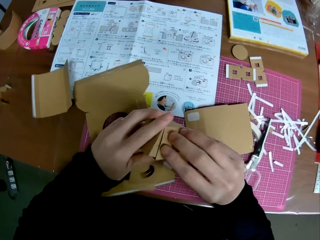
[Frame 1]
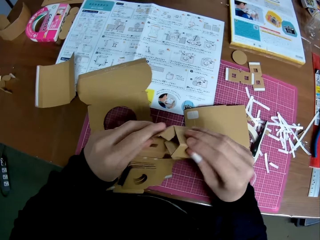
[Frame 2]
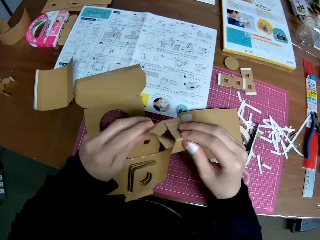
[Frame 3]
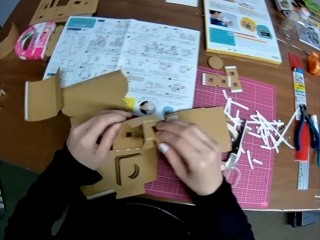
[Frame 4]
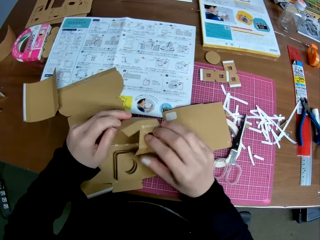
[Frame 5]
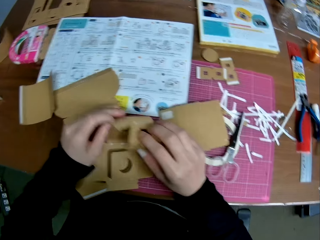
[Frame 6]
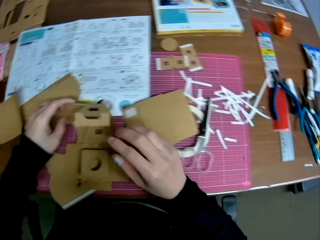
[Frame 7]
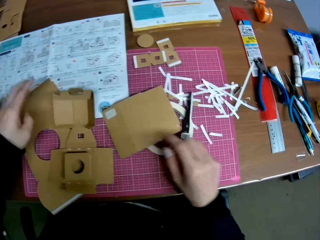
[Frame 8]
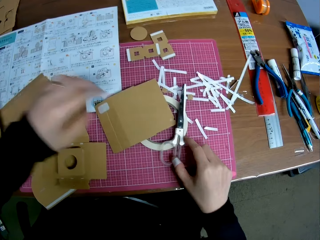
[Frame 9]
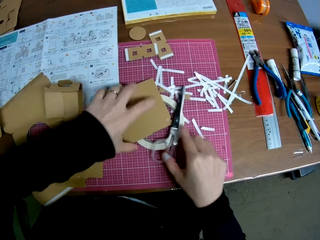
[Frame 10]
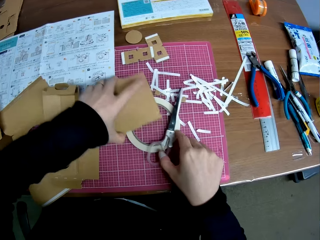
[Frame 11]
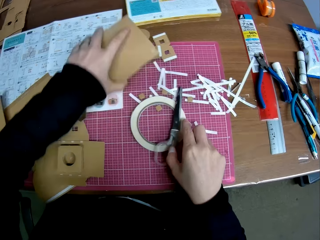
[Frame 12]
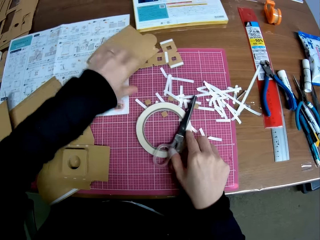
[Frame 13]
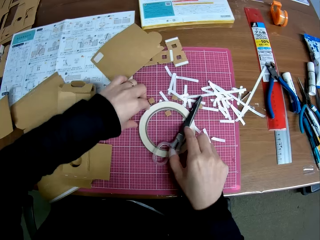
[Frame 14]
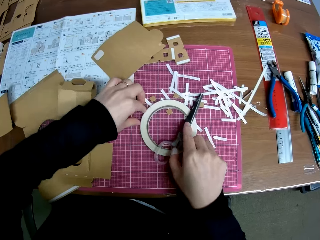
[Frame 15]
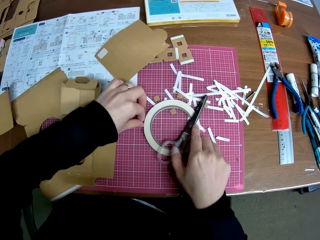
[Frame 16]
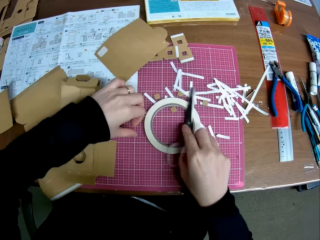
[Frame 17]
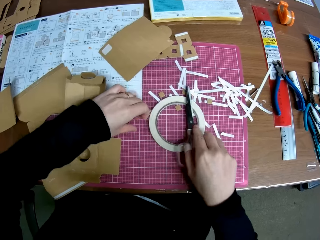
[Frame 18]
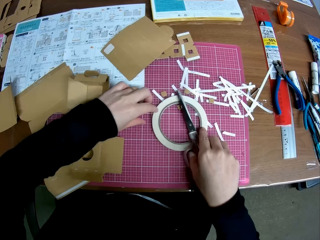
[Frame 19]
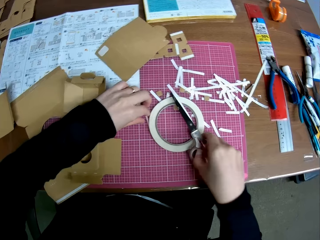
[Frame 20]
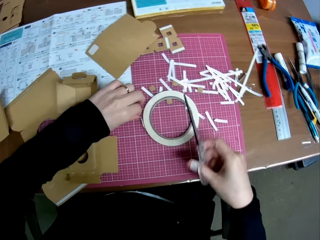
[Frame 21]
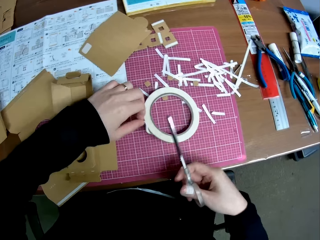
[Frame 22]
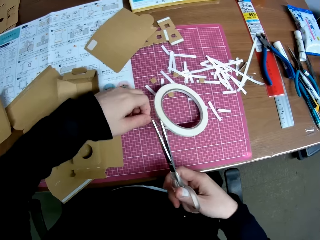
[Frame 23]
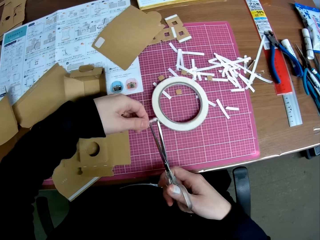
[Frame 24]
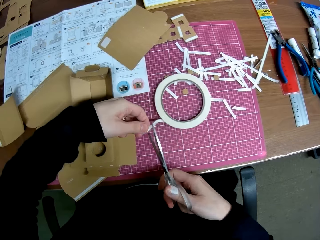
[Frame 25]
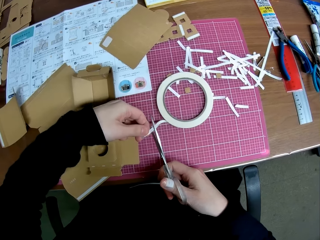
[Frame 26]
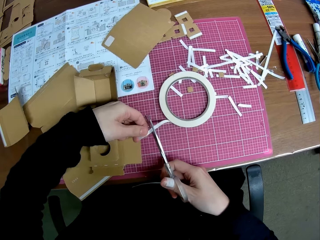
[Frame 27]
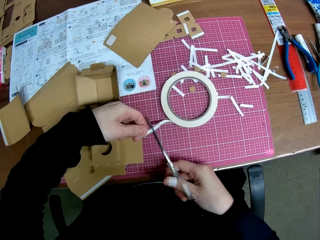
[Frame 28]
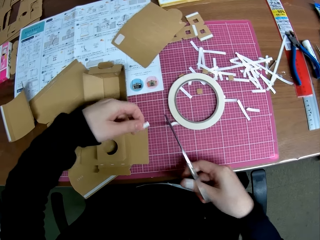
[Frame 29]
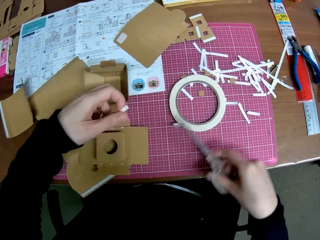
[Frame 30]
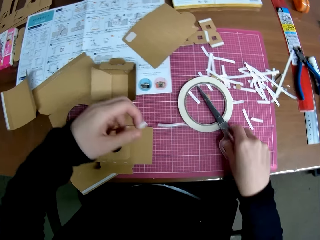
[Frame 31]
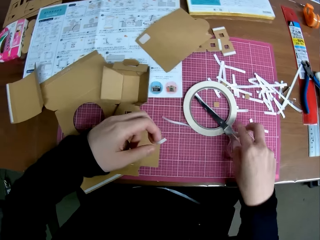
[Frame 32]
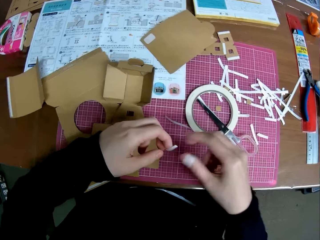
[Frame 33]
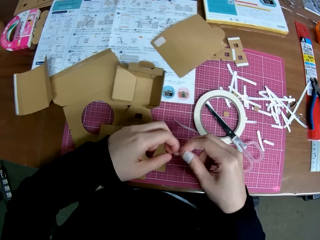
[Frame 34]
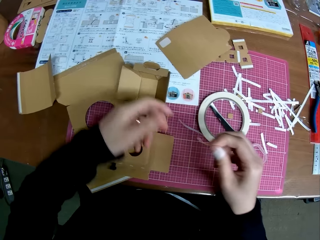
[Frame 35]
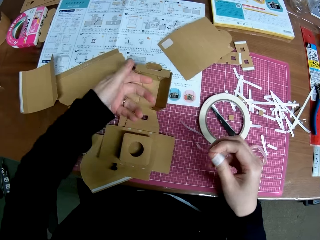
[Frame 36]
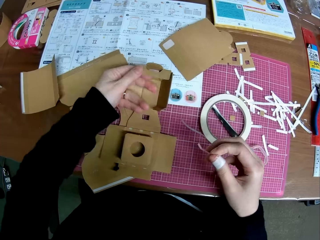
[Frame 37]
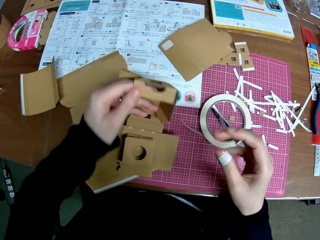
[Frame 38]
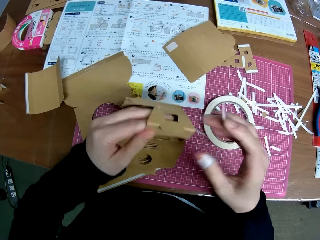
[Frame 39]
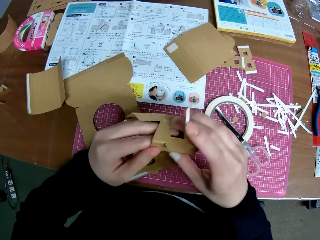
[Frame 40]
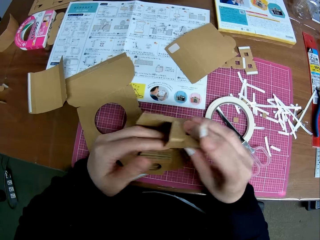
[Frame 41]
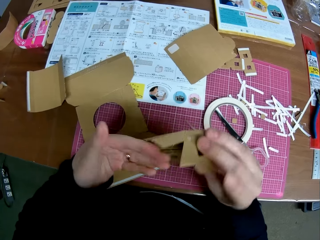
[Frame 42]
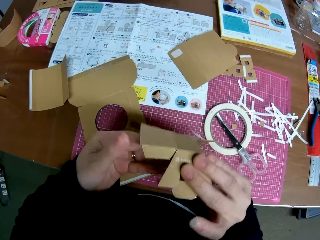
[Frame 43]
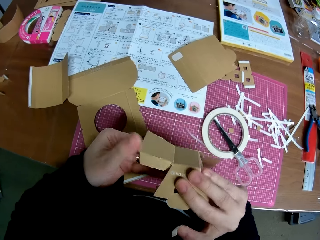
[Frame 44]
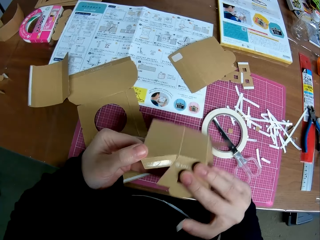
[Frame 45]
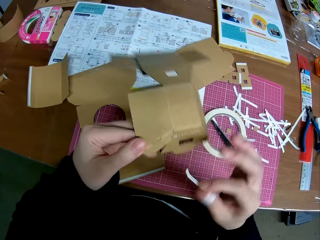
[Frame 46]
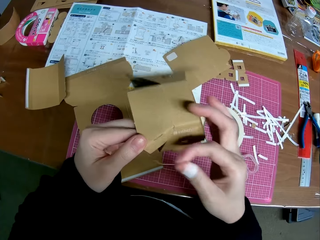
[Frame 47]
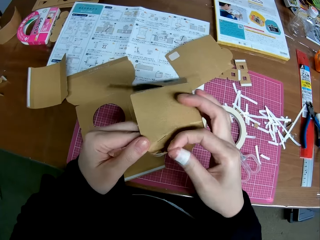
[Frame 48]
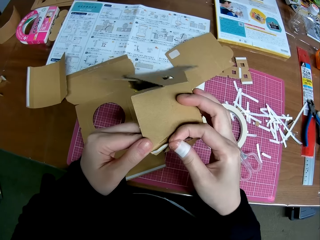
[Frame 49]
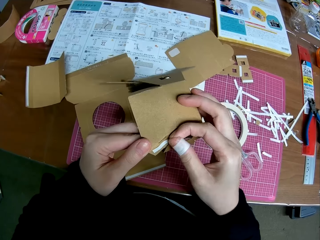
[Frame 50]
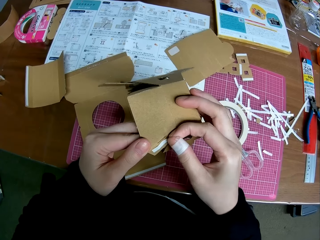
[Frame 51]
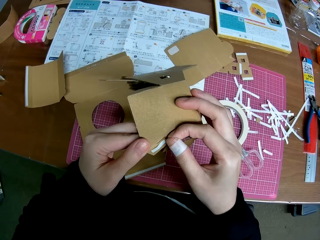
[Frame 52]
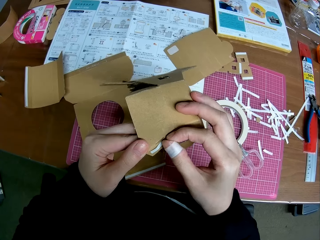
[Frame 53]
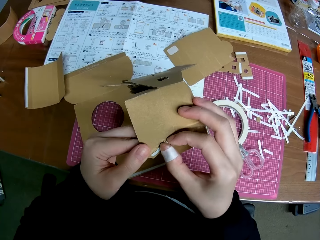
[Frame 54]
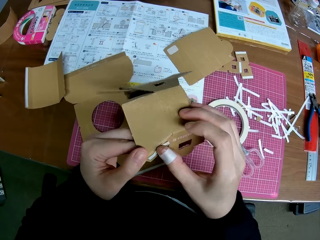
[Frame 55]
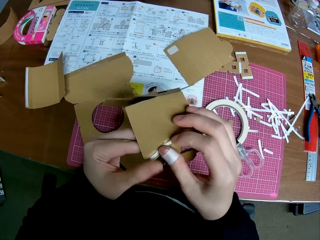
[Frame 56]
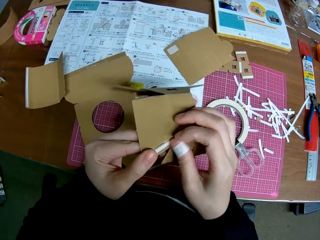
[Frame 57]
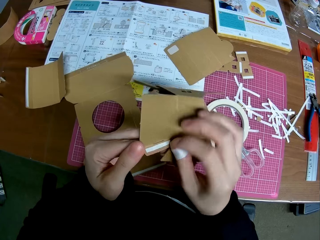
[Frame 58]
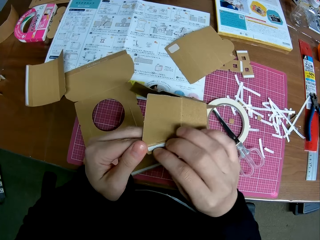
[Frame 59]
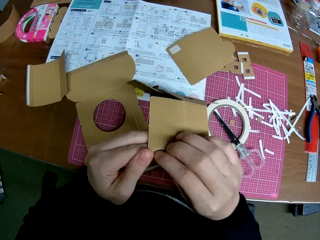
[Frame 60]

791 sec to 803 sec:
The camera wearer drops the piece of paper mechanical model or cardboard box on the table with his hands. He picks the piece of cardboard box on the table. He adjusts the piece of paper mechanical model on the table with his left hand. He puts the piece of cardboard box on the table. He picks the scissors from the table with his right hand. He holds the paper tape or masking tape with his left hand. He cuts the paper tape with the scissors. He drops the scissors on the paper tape with his right hand. He passes the paper tape from his left hand to his right hand. He holds the piece of masking tape with his hands. He picks the piece of paper mechanical model from the table with his left hand. He uses the paper tape on the piece of paper mechanical model.

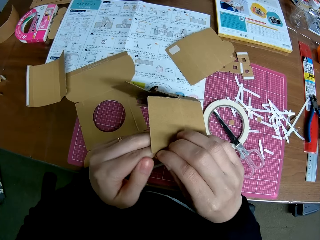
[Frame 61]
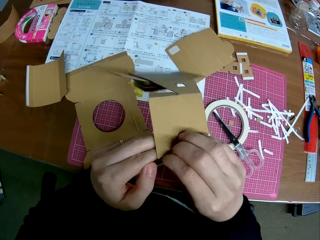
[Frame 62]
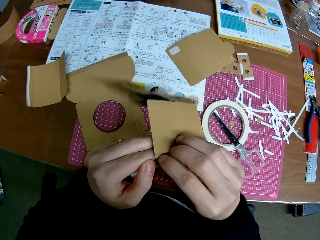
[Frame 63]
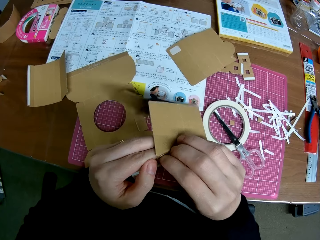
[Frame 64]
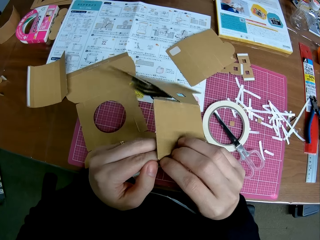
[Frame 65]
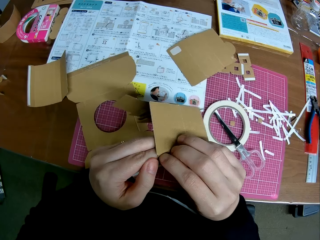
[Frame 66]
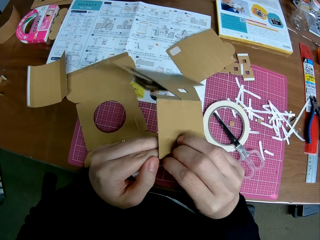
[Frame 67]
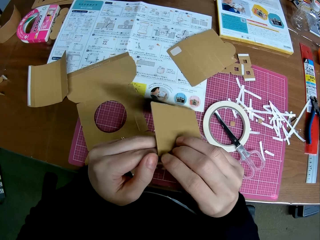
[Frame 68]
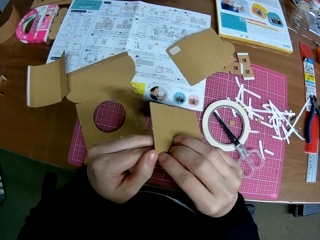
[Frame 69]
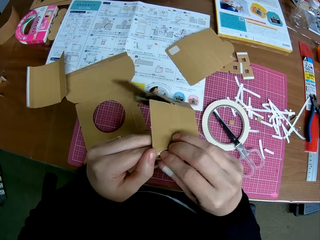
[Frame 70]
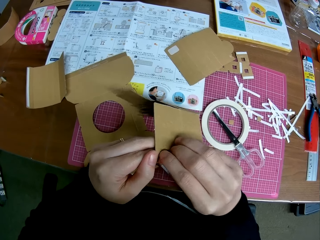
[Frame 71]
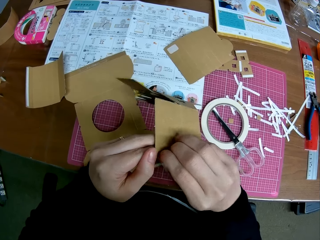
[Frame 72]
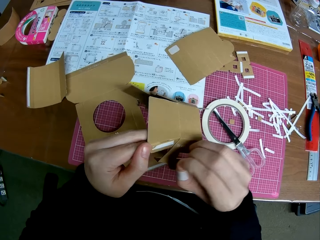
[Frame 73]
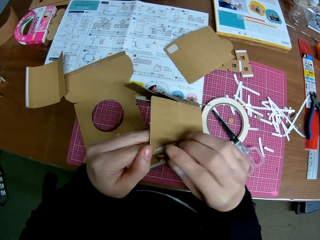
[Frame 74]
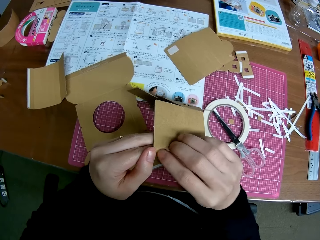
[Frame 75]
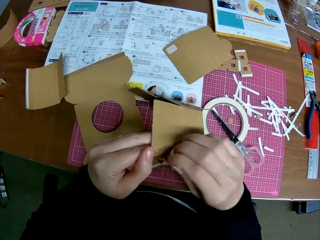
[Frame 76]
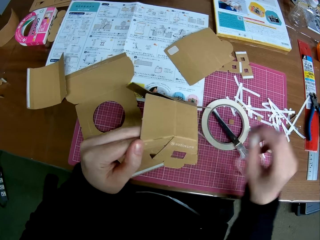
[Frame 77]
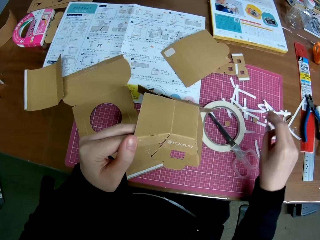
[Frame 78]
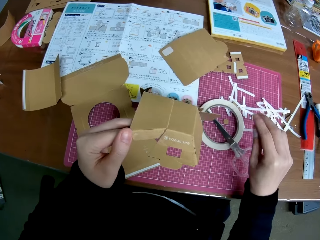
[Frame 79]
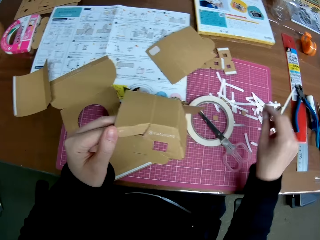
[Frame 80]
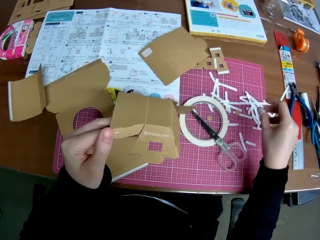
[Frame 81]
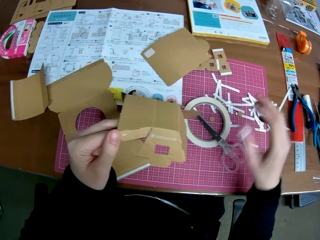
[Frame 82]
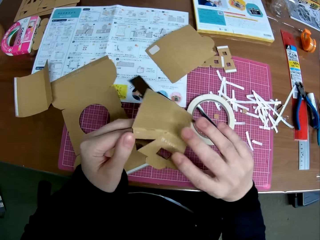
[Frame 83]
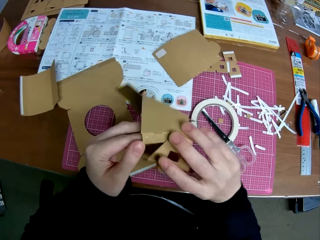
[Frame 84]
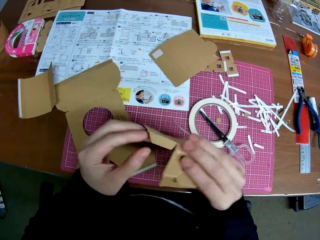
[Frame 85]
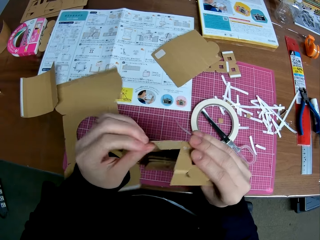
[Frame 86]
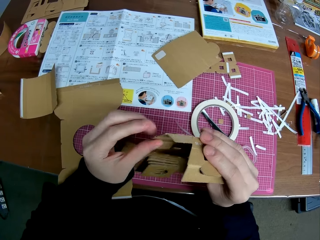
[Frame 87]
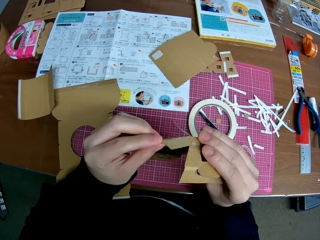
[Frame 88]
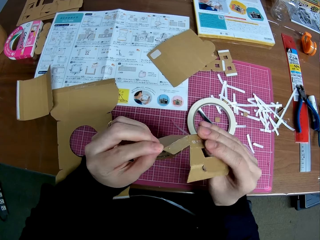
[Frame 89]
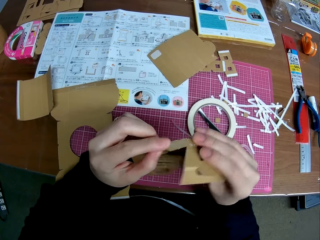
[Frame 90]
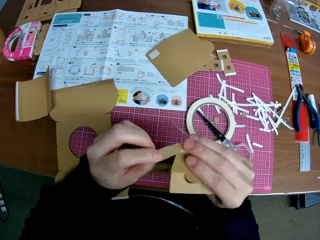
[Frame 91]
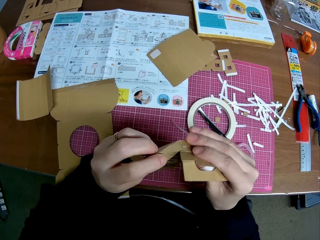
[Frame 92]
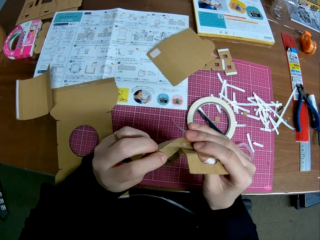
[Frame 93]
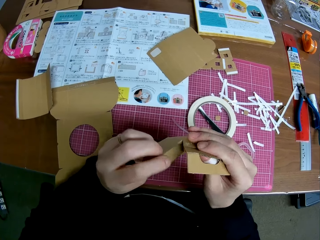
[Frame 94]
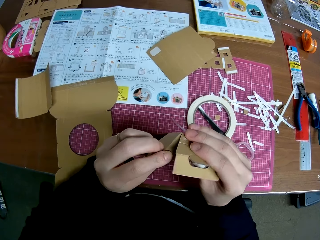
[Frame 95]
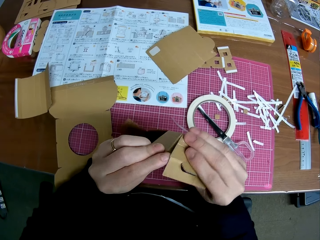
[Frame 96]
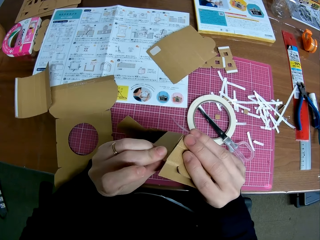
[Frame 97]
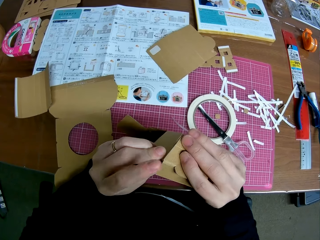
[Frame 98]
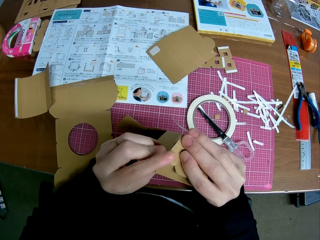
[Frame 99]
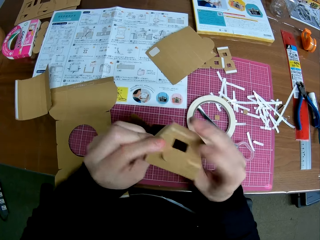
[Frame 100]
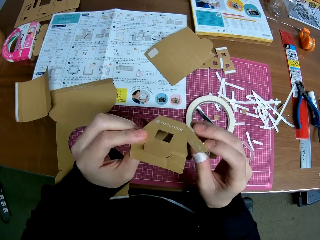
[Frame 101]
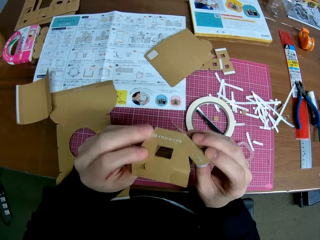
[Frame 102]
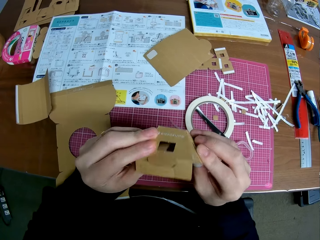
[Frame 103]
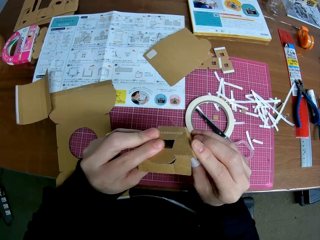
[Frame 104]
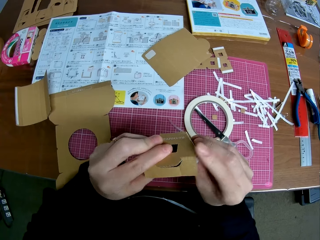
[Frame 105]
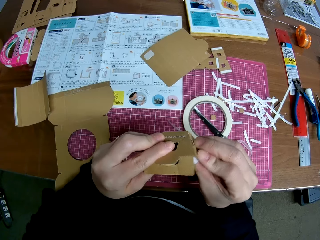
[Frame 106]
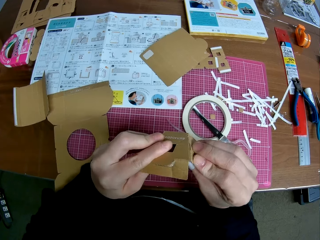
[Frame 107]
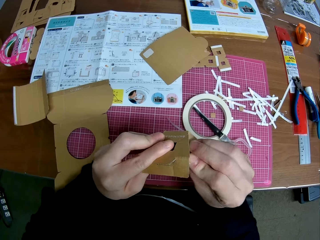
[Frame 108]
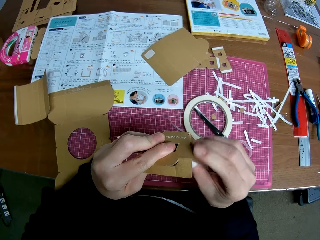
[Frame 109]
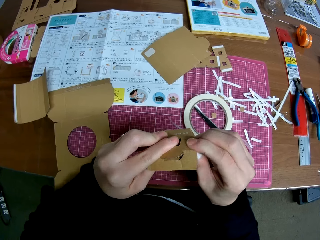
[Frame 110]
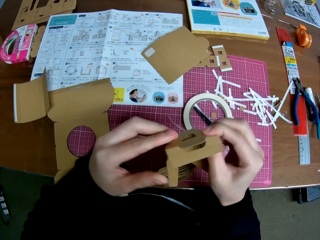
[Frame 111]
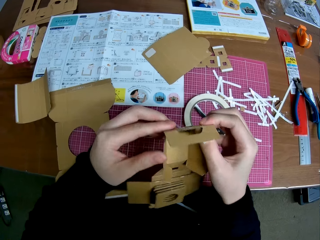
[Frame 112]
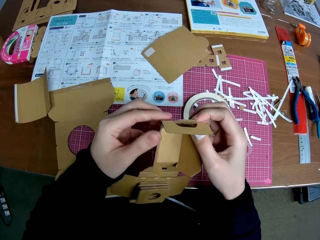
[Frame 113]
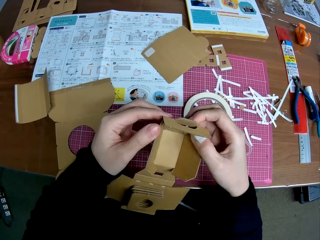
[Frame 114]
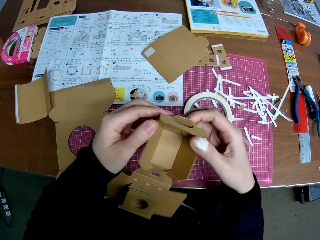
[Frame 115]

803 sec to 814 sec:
The camera wearer removes the paper tape from the piece of paper mechanical model or cardboard box with his right hand. He drops the paper tape on the table with his right hand. He picks the piece of cardboard box on the table. He holds the piece of cardboard box. He handles the piece of paper mechanical model with both hands.
